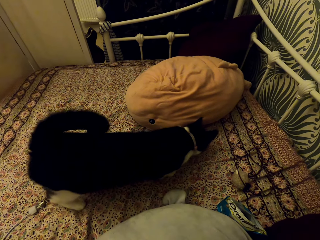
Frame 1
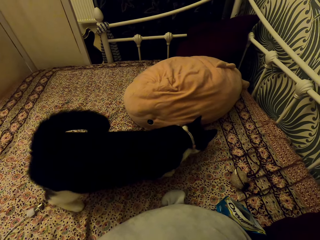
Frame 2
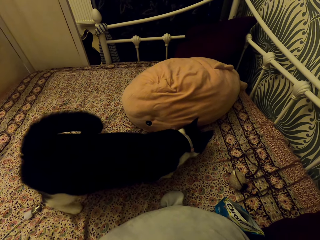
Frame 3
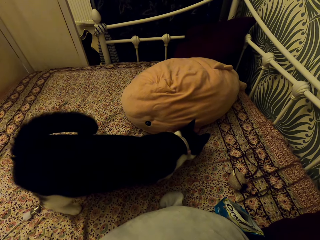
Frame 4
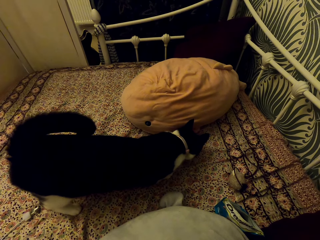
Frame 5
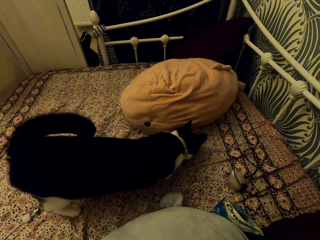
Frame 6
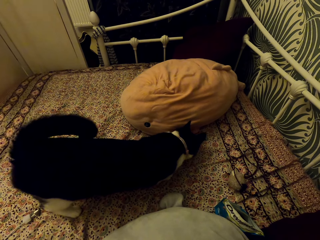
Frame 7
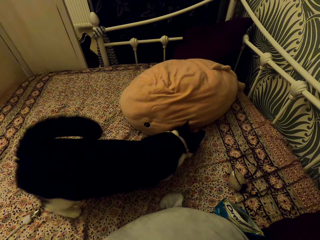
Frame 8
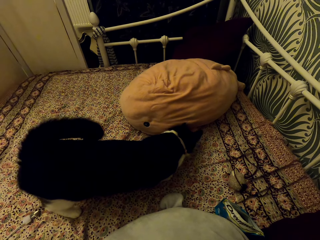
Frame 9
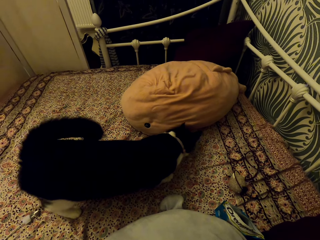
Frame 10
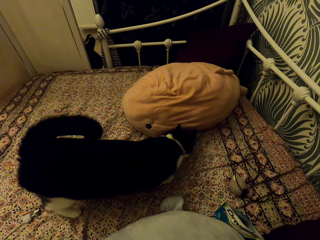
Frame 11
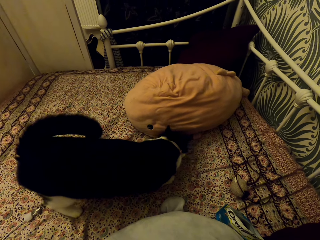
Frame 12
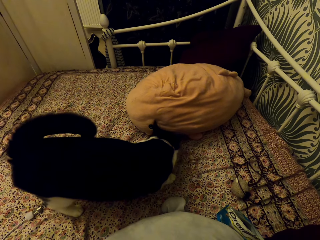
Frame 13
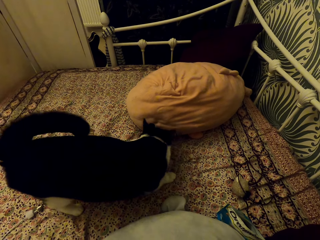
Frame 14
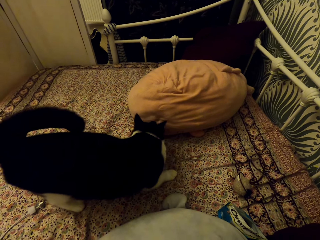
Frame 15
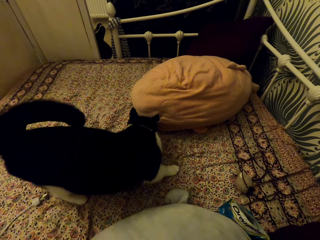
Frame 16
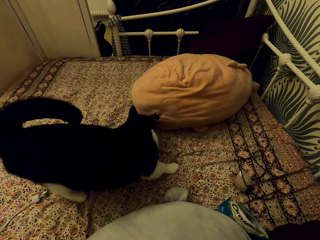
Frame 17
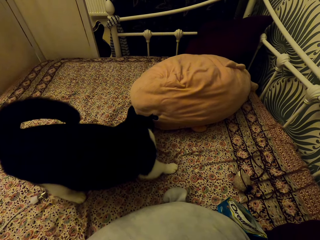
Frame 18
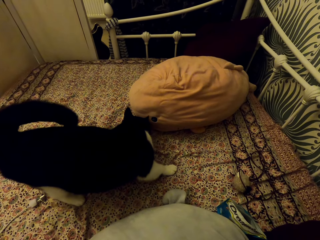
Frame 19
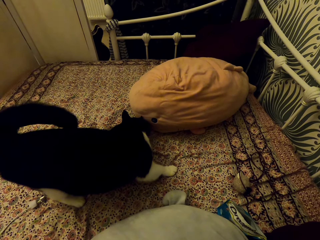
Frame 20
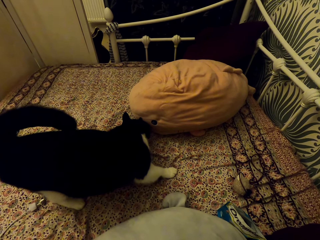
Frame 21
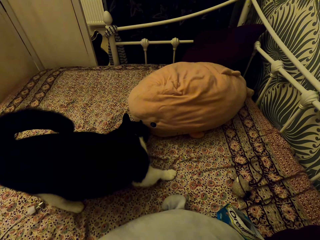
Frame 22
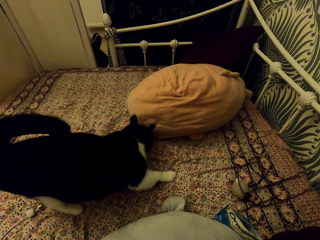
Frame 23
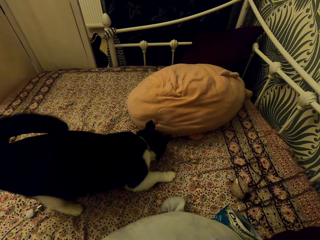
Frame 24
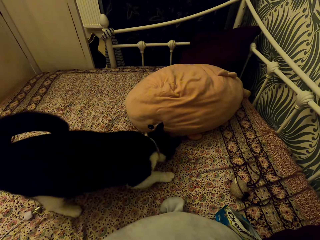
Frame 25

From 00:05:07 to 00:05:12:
The camera wearer looks at the cat.

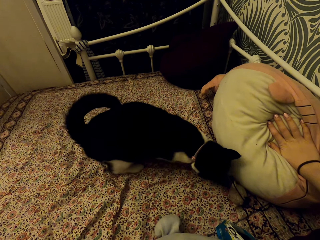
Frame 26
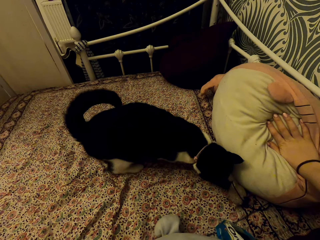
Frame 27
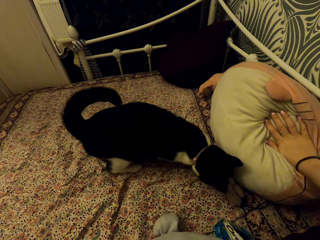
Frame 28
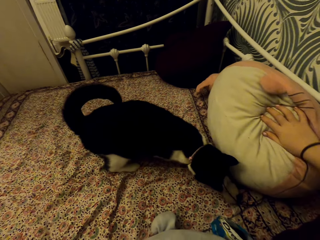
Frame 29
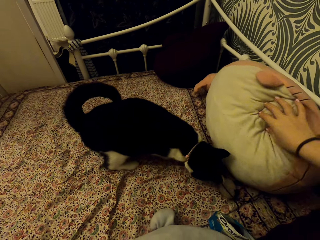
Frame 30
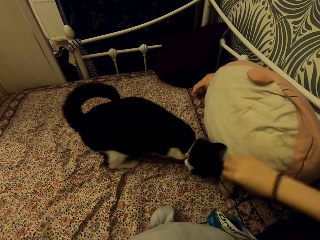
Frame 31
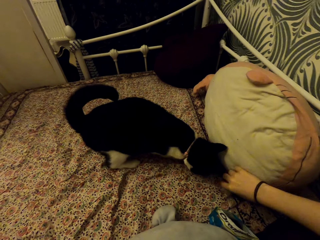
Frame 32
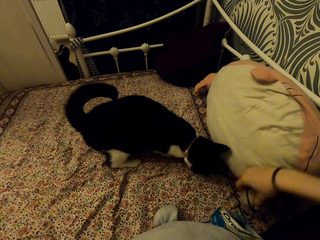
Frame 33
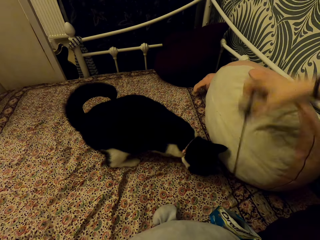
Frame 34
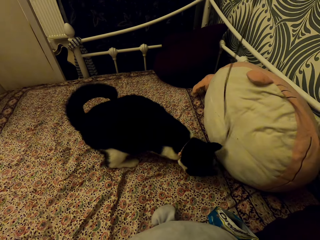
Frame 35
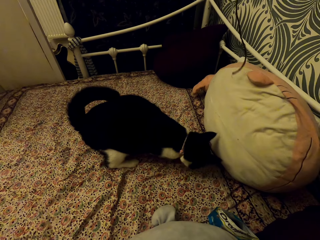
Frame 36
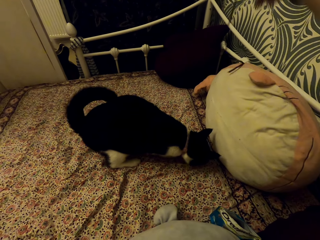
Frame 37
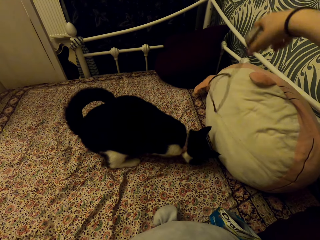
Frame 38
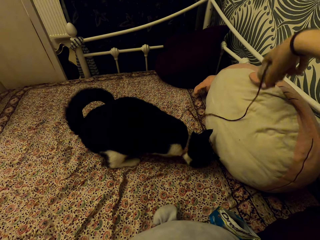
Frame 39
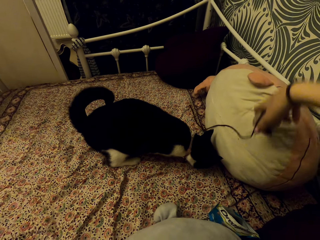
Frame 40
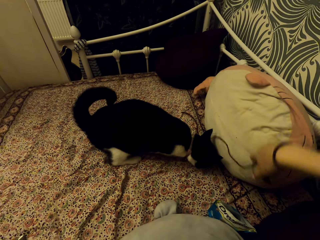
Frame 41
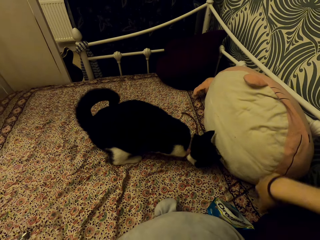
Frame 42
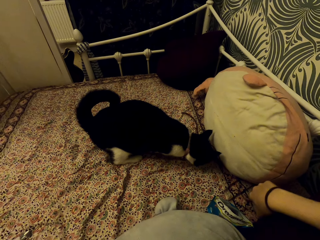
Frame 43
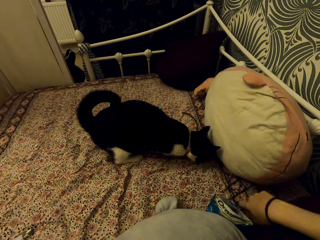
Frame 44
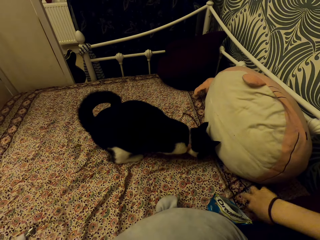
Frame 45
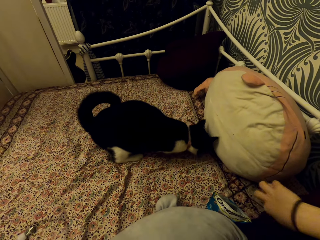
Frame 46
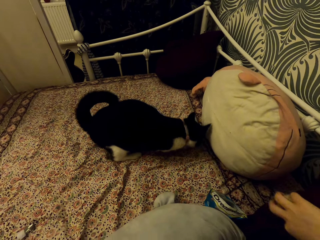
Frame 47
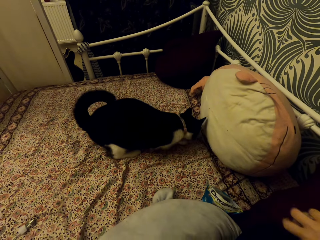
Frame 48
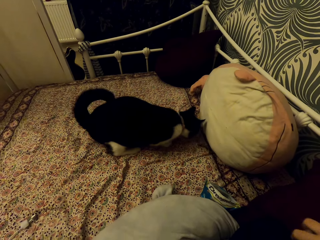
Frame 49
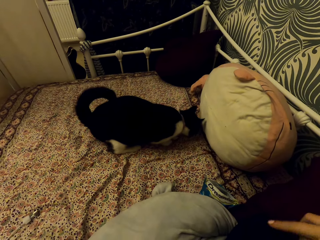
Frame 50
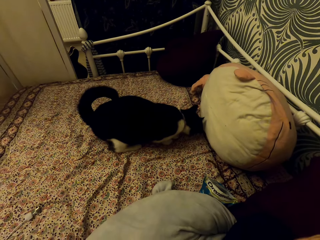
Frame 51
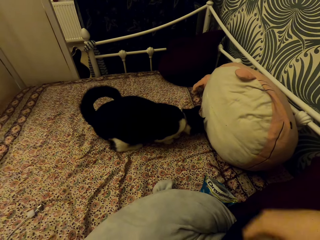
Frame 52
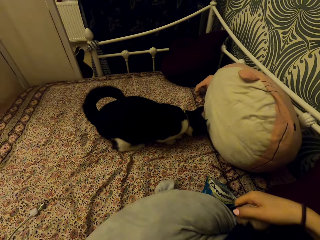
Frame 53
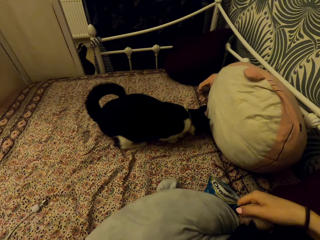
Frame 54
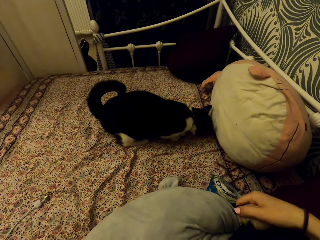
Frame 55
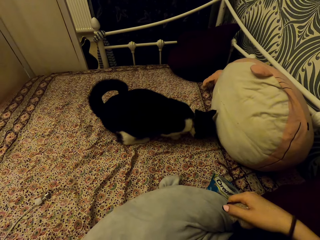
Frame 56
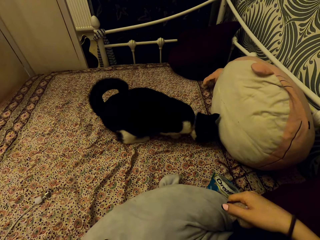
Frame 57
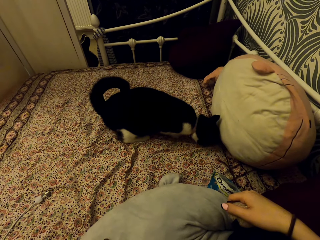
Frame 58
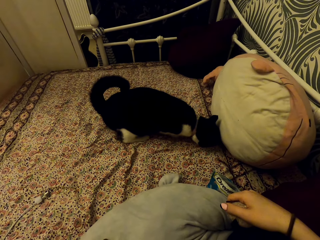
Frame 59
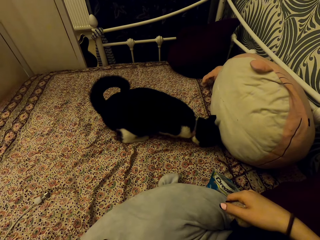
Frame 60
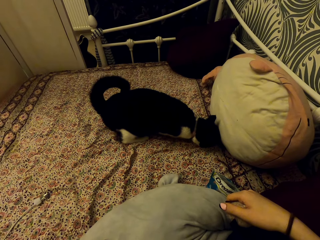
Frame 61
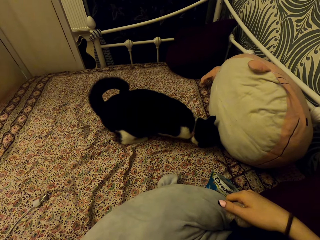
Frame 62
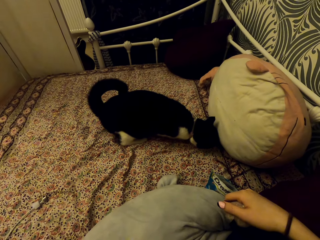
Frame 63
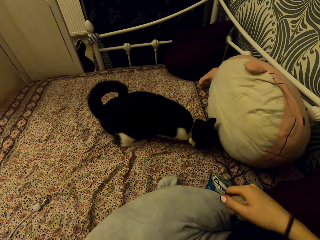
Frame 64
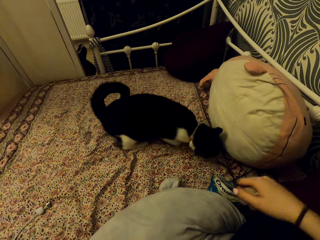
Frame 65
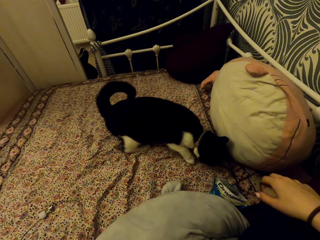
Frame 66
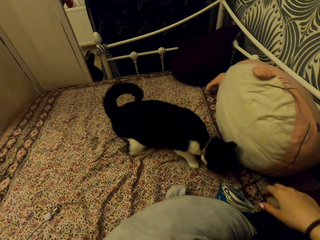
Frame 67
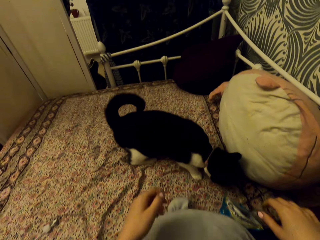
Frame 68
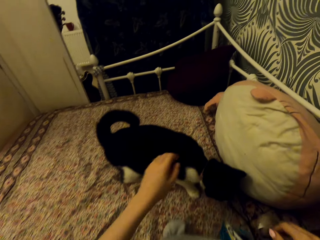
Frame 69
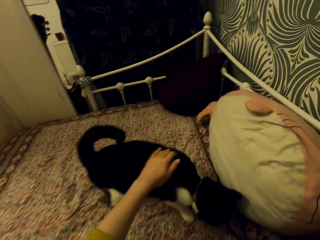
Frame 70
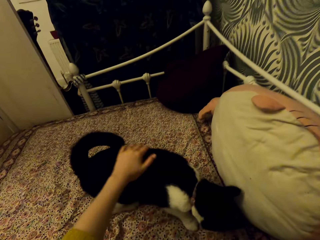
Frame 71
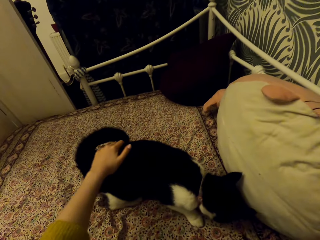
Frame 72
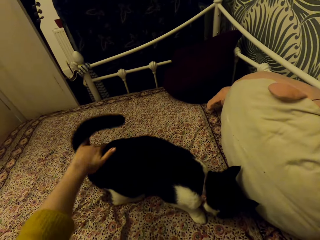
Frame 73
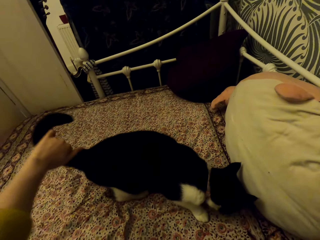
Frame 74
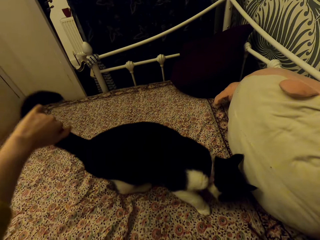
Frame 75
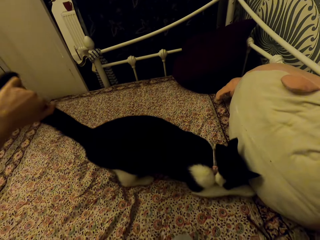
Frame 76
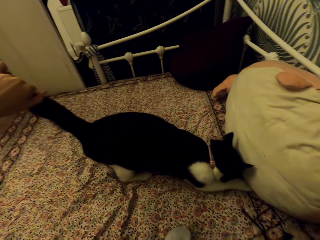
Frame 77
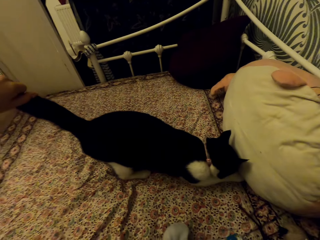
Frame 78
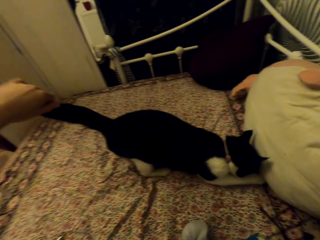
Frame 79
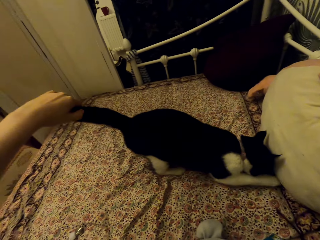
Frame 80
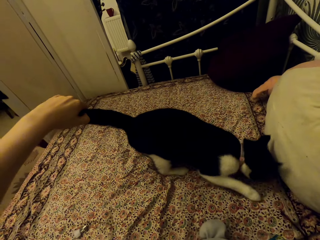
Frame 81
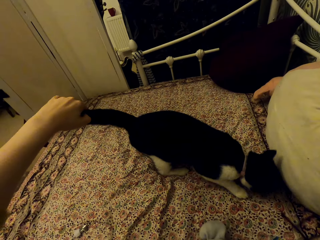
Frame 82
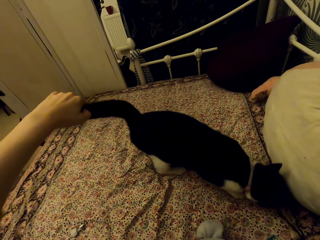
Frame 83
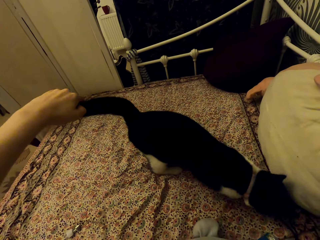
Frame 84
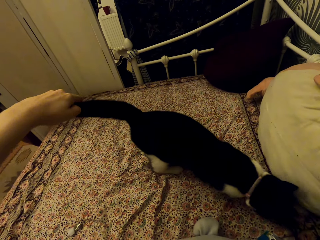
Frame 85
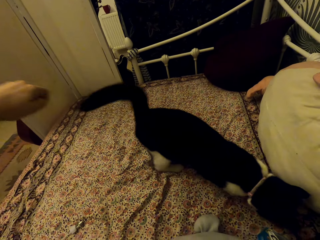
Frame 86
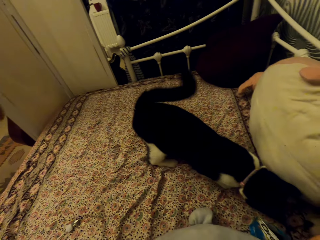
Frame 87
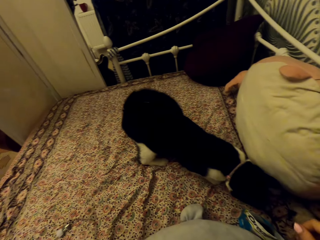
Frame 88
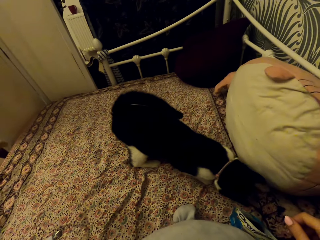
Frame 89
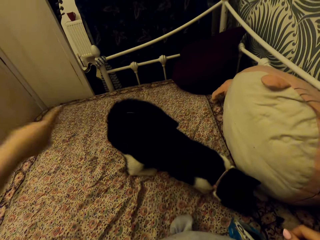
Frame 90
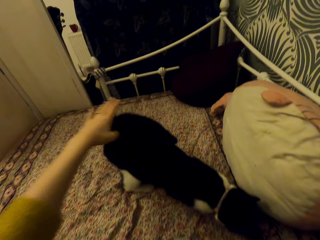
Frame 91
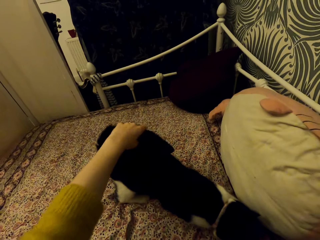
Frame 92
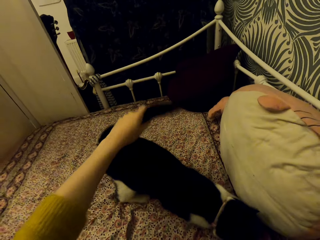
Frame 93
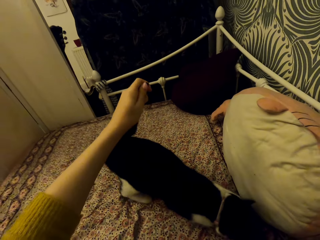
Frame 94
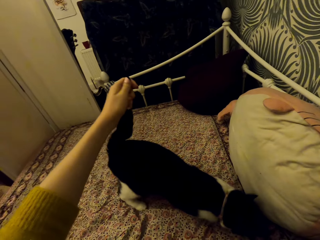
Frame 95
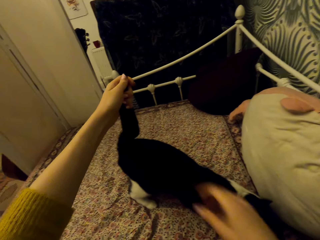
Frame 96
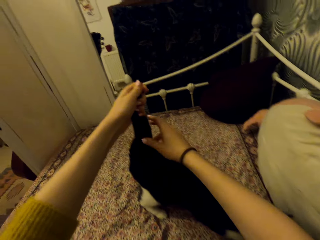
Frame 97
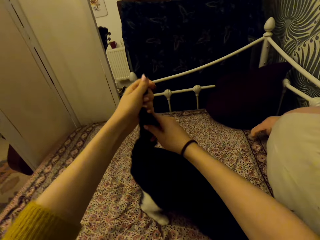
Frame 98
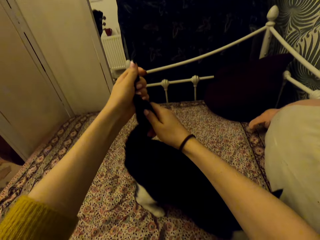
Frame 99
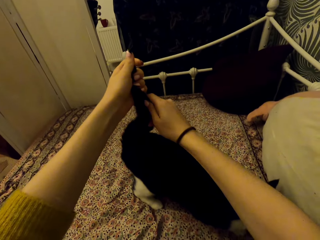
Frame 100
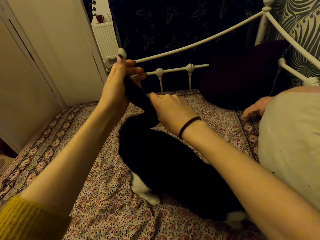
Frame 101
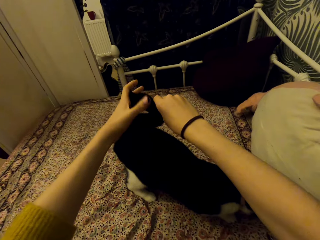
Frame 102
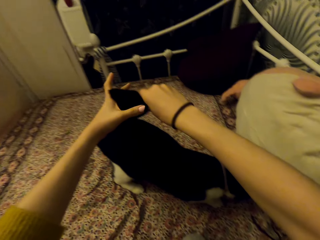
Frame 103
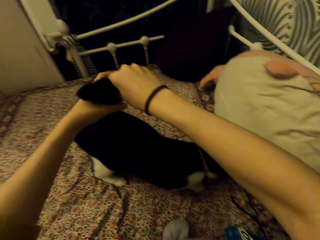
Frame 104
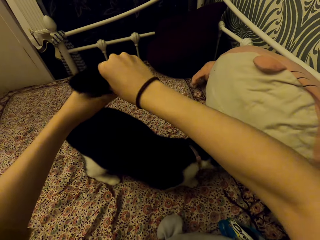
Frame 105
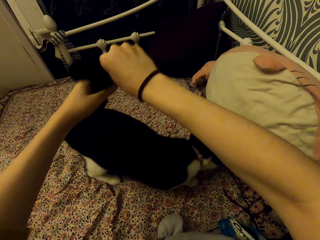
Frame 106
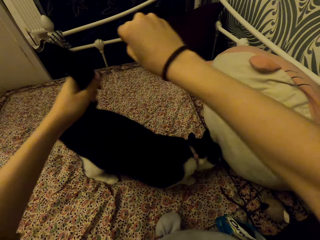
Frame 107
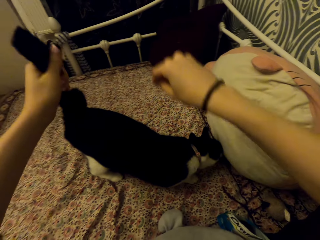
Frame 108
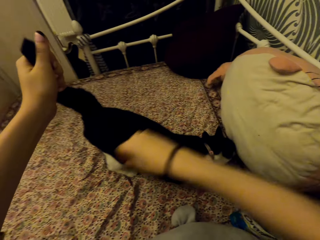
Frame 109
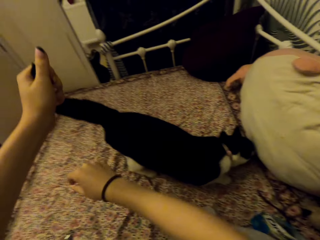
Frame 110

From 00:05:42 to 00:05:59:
The camera wearer removes the cat toy from the carpet. They raise the cat toy. They place the cat toy on the carpet. They play with the cat. They pull the cat toy on the carpet. They look at the cat. They touch the cat. They touch the cat tail.
